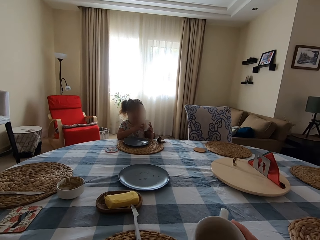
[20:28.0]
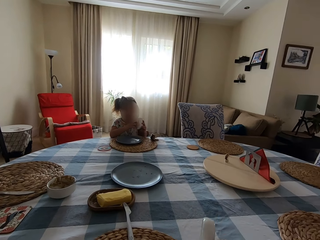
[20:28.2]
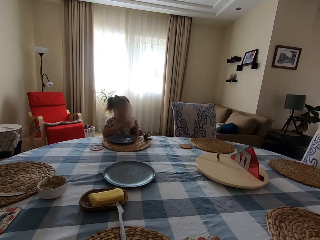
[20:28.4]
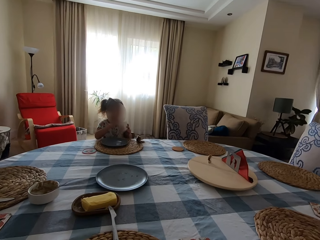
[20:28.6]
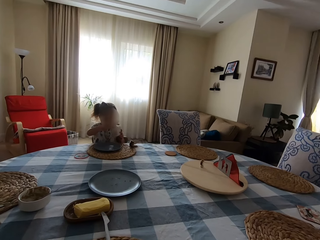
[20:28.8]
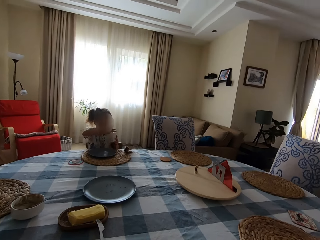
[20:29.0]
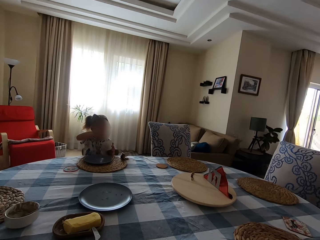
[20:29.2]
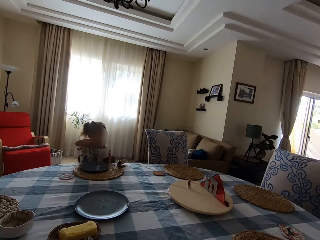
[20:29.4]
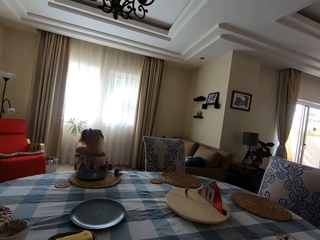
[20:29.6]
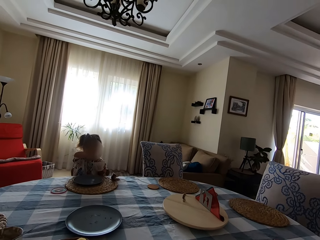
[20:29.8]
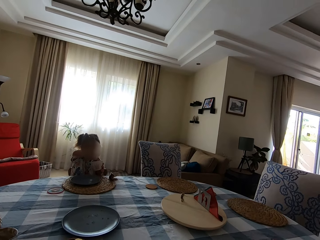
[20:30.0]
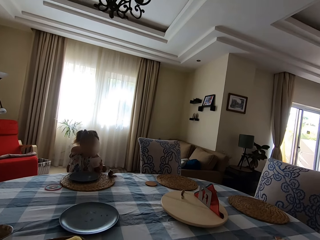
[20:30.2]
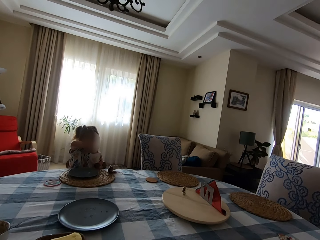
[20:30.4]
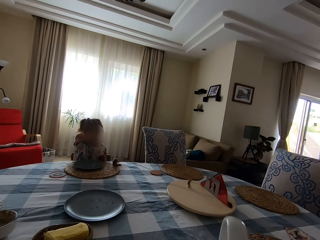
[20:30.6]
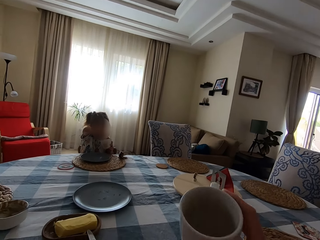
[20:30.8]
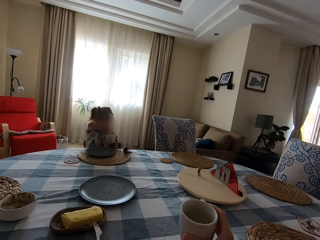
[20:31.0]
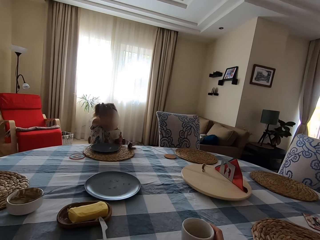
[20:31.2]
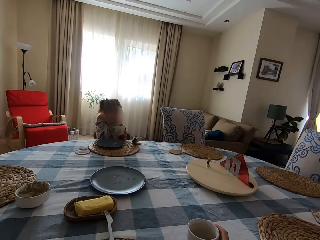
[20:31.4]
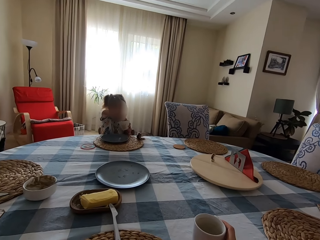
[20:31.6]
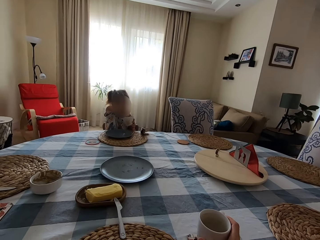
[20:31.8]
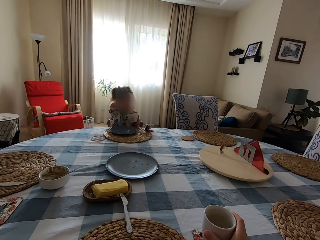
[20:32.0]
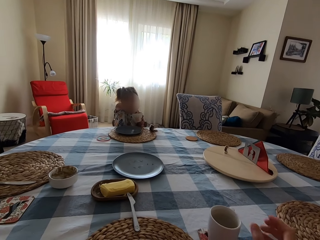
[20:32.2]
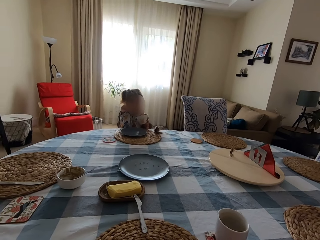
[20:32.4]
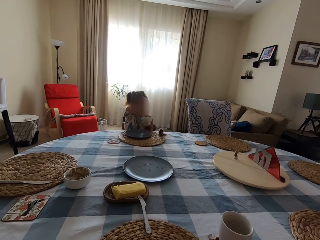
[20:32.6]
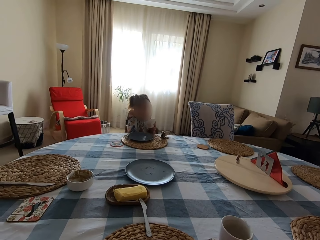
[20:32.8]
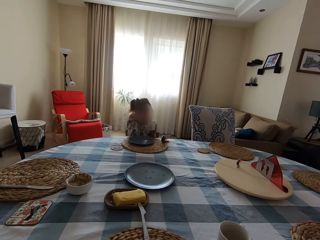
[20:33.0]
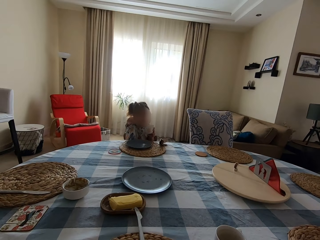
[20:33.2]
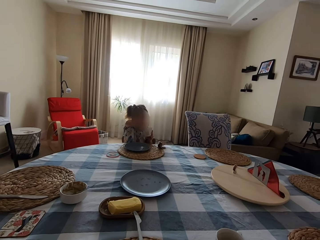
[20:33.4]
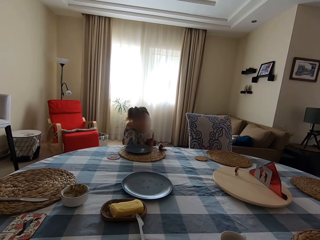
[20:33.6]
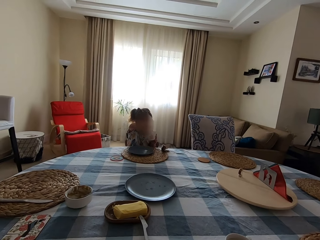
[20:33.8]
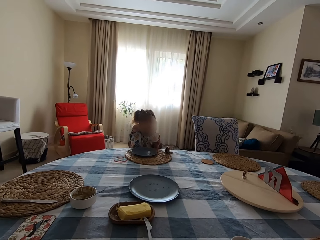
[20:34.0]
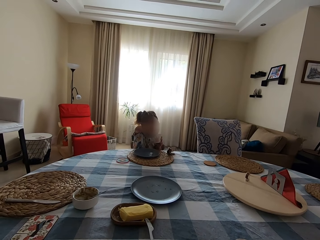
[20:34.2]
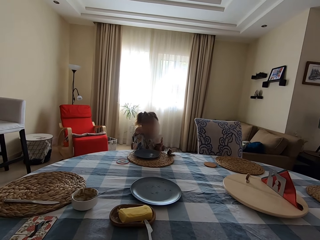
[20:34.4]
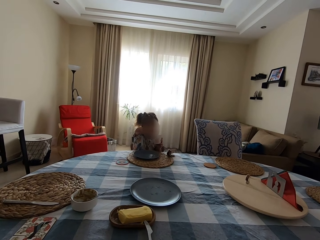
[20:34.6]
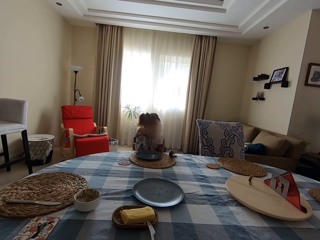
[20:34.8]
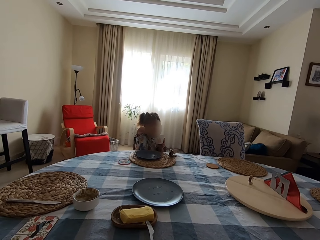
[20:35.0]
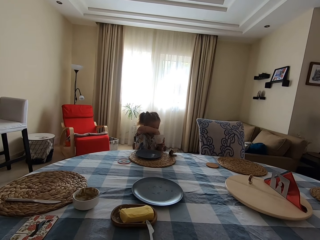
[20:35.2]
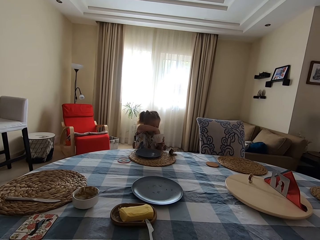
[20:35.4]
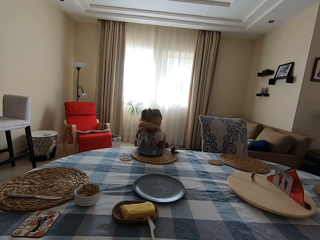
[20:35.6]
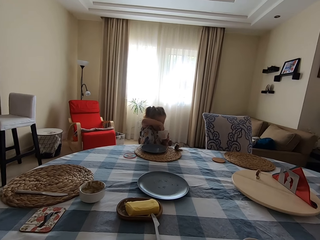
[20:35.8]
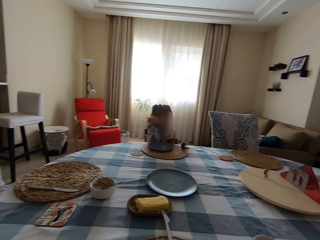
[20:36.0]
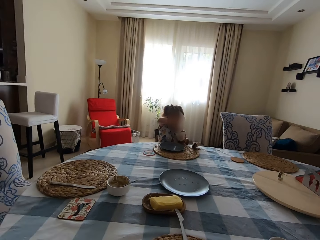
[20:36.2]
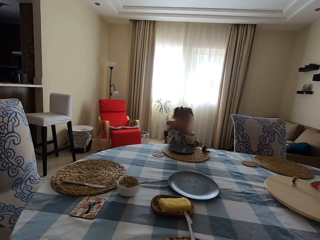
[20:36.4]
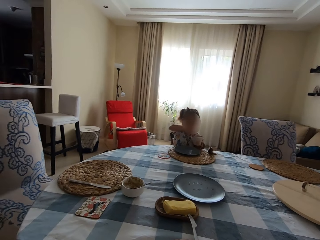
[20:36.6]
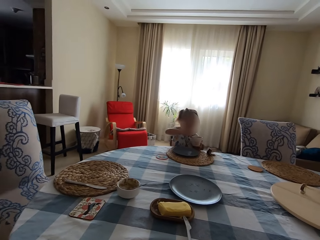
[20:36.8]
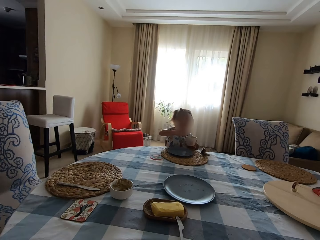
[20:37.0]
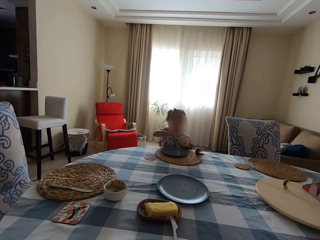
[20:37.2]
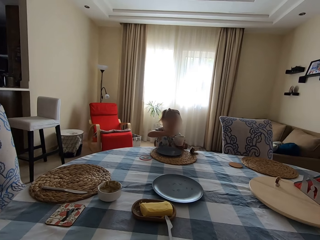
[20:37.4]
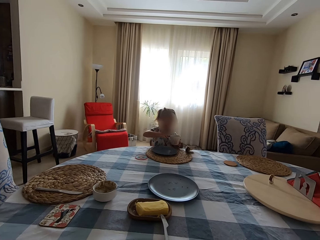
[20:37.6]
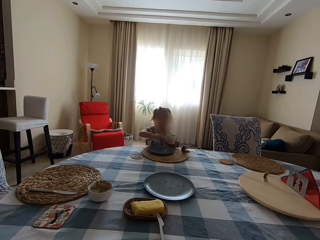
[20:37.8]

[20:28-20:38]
The camera wearer picks up a cup of coffee on the table and drinks the coffee. They put the cup of coffee on the table. The child holds a cup of coffee and touches the cup. The camera wearer talks to the child. They talk to the child again. The child puts the hand in the cup of coffee.

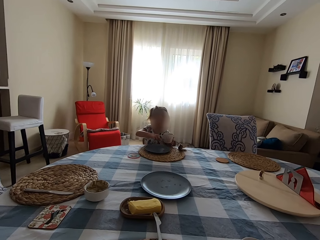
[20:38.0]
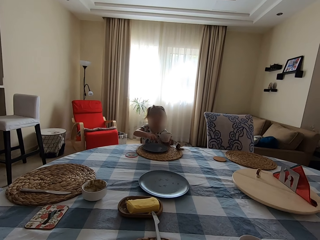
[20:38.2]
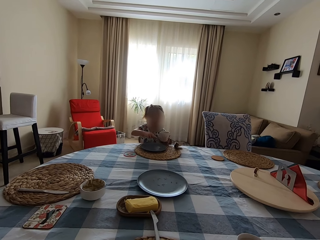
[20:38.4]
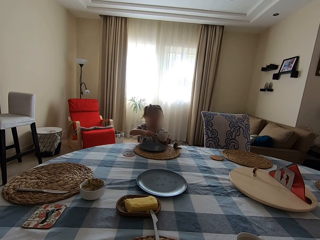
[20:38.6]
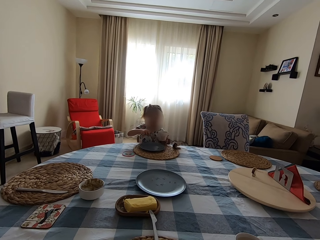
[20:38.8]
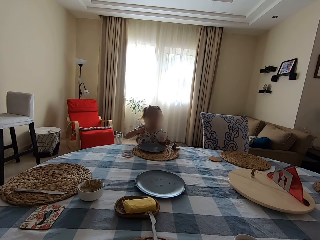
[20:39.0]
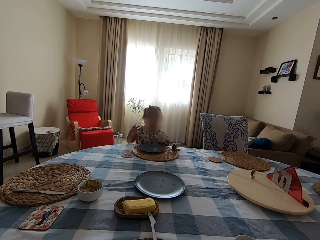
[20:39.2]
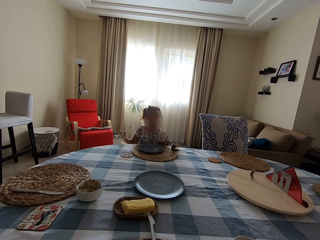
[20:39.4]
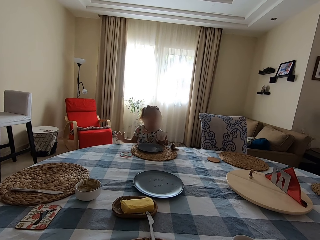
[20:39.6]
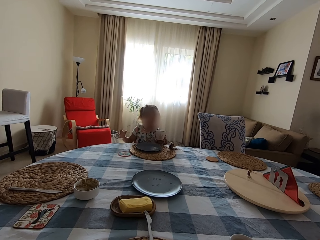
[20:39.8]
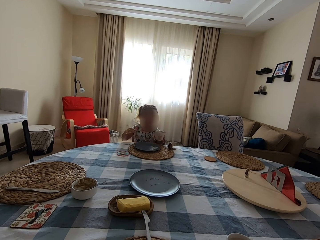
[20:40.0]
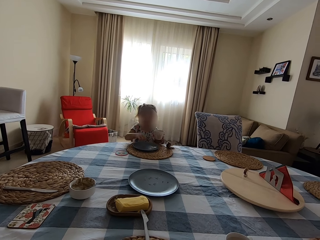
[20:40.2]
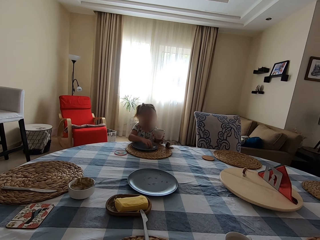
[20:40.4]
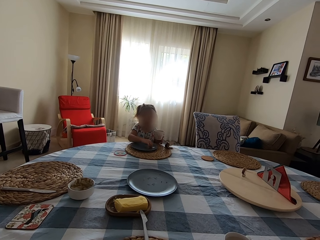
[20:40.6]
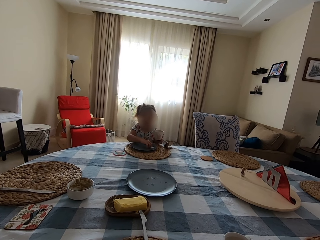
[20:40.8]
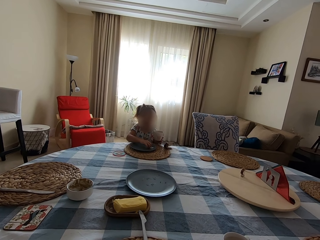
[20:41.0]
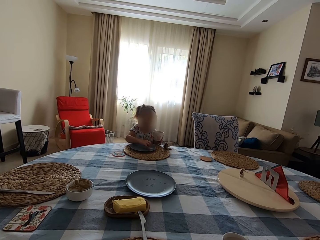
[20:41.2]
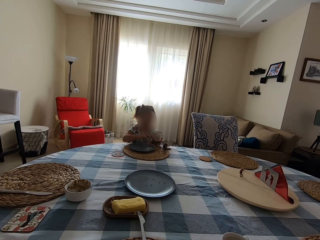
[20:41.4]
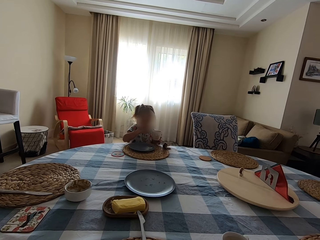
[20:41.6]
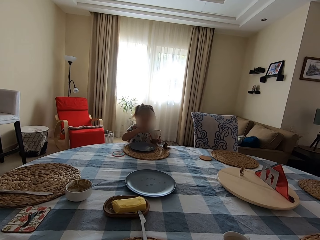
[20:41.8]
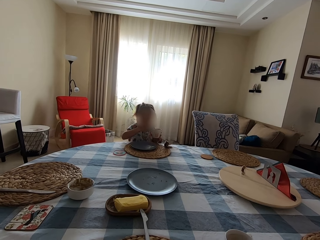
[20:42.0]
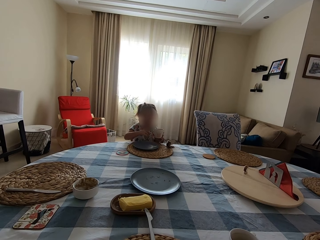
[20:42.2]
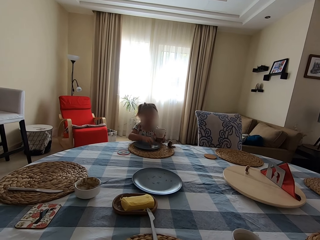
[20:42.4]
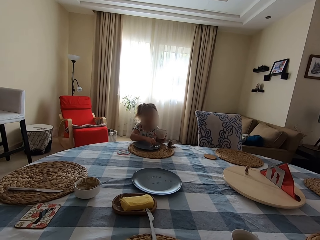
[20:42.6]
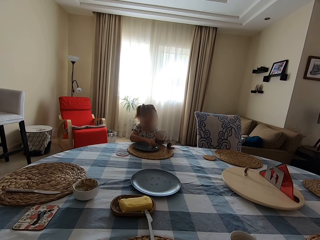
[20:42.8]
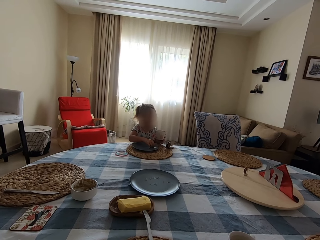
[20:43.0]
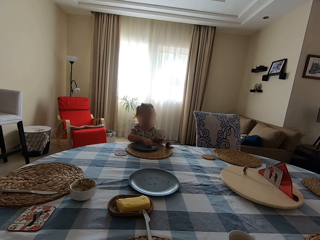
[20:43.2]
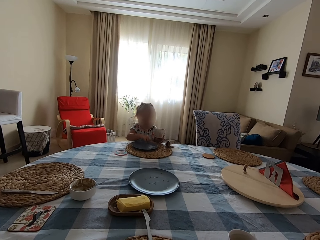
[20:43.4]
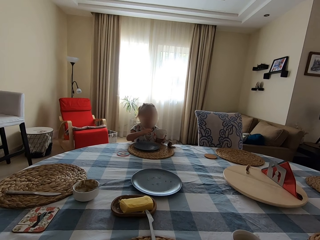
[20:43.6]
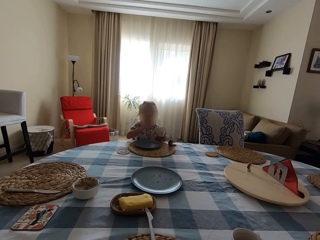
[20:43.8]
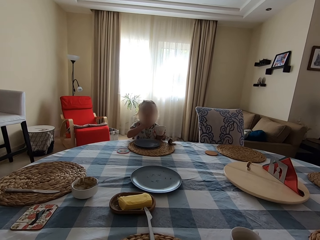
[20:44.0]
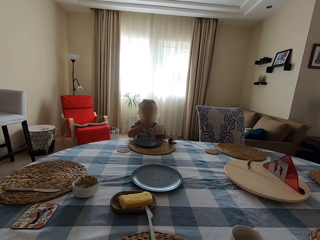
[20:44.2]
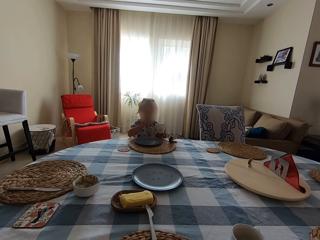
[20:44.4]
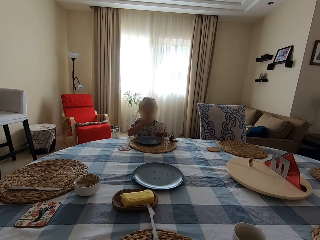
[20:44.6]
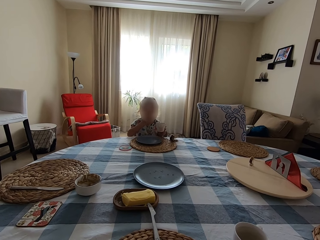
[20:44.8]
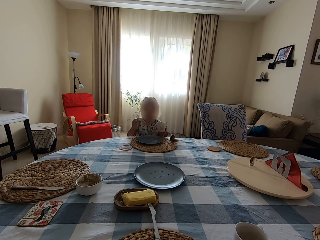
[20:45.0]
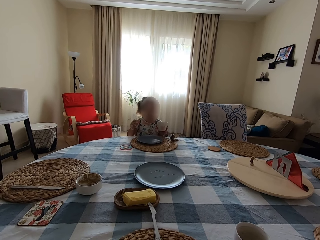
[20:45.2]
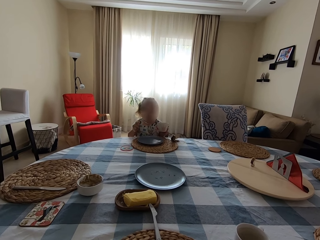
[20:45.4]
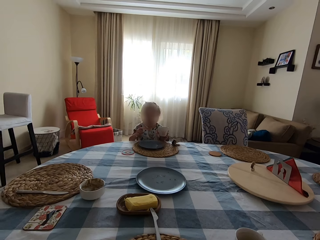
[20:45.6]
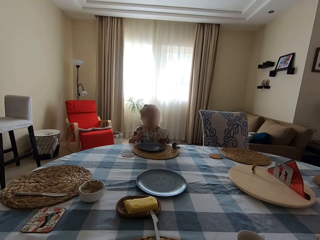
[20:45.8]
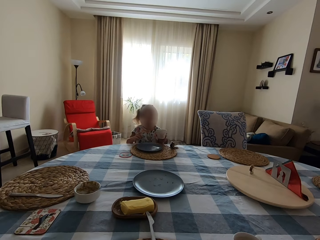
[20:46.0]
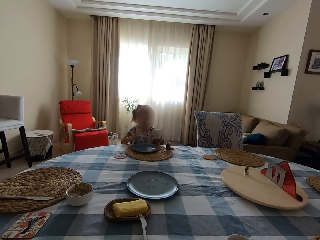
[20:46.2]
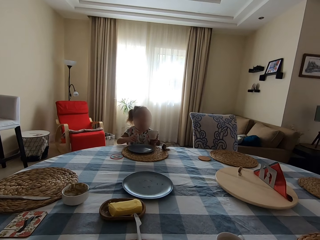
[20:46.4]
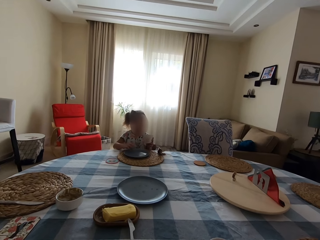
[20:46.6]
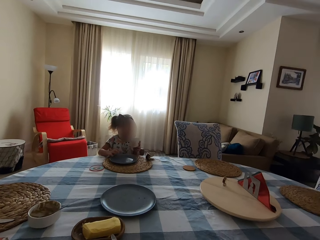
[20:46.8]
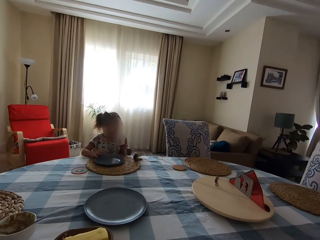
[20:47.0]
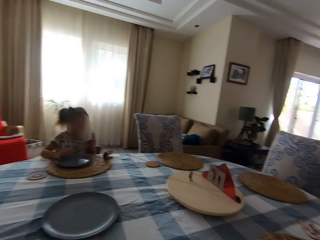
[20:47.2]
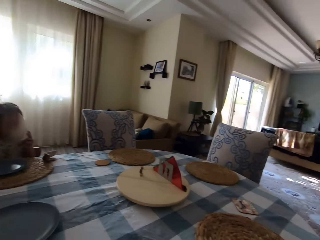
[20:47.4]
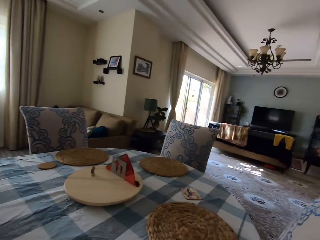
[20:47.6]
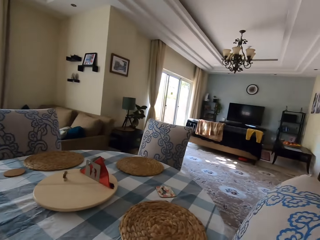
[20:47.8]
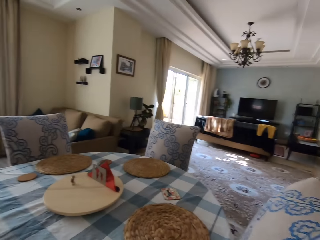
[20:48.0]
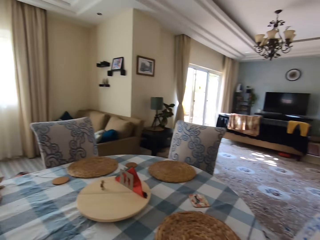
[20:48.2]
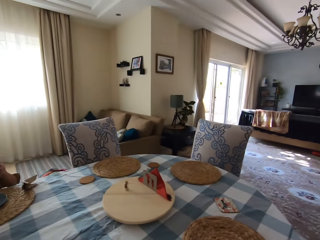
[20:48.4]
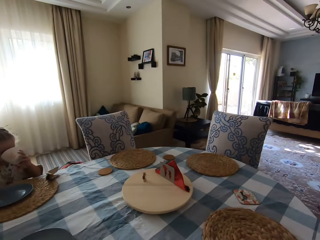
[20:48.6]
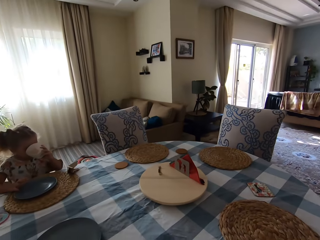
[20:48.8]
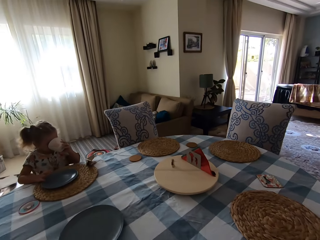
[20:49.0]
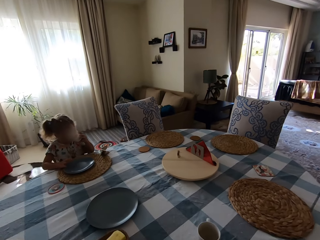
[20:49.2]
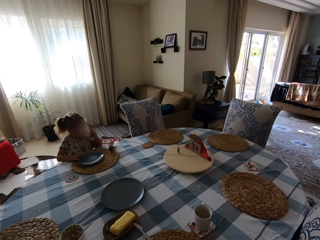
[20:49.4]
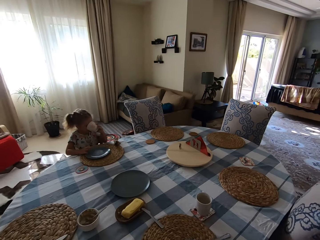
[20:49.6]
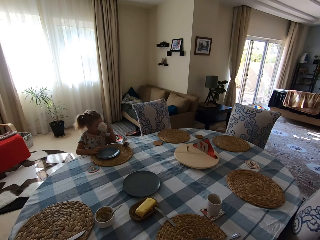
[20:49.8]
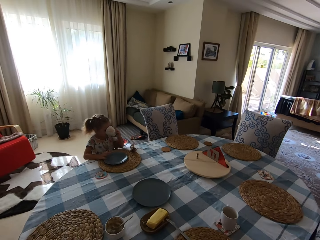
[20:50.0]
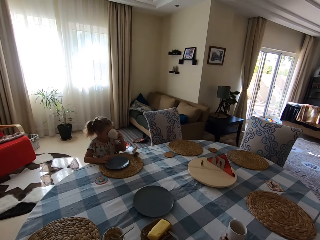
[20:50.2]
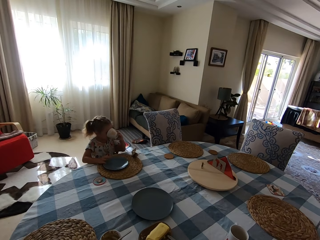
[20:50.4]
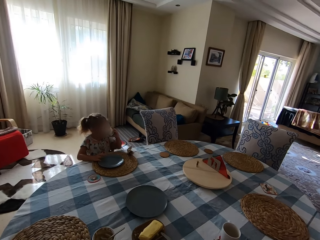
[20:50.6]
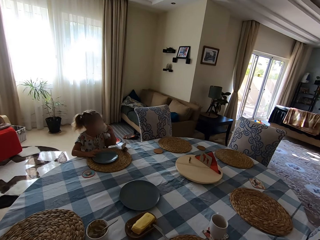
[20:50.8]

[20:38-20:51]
The child spreads her hand, eats something from the plate, touches the plate, and puts the hand in the mouth. The camera wearer looks around. The child touches the plate. The camera wearer talks to the child. The child puts the hand in the mouth. The camera wearer talks to the child. The child talks to the camera wearer and shakes the head. The child drinks from the cup. The camera wearer looks around.
